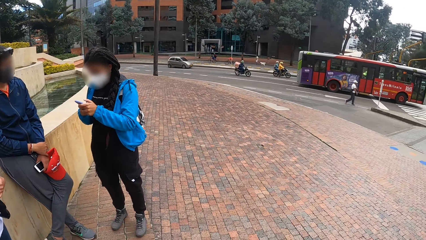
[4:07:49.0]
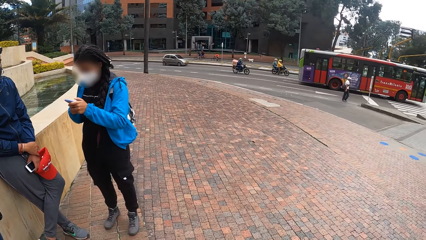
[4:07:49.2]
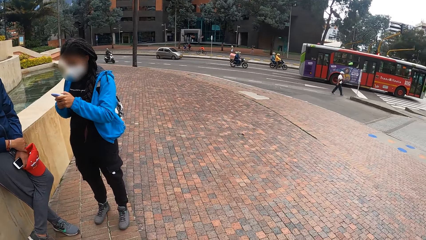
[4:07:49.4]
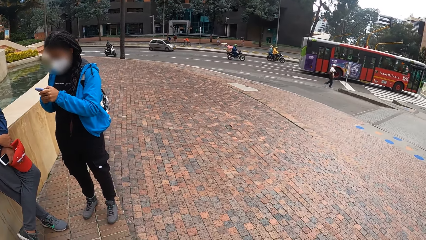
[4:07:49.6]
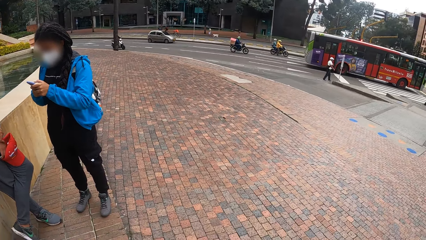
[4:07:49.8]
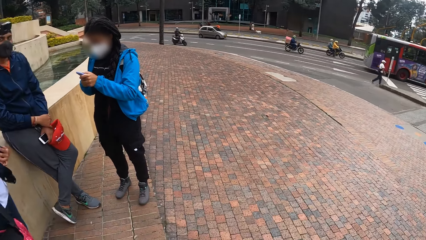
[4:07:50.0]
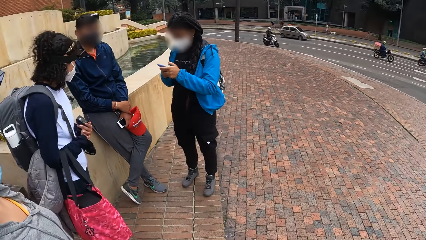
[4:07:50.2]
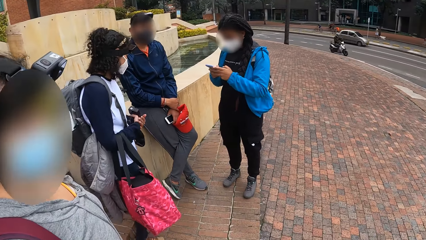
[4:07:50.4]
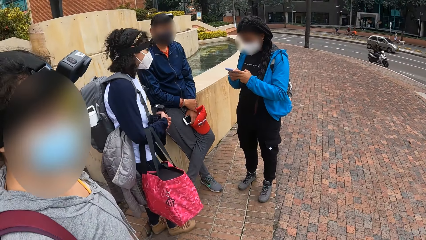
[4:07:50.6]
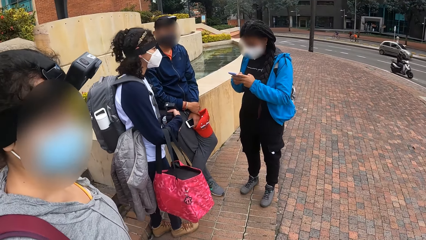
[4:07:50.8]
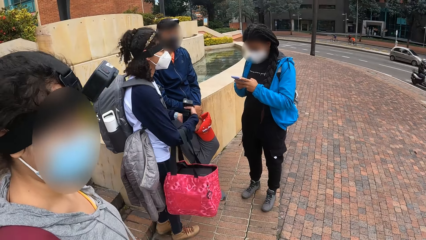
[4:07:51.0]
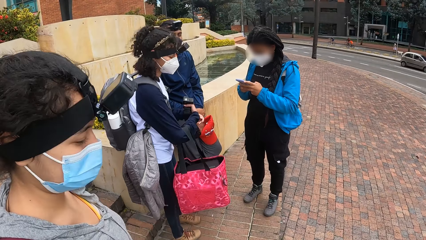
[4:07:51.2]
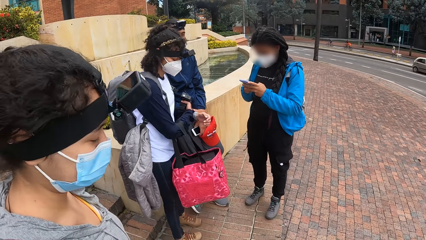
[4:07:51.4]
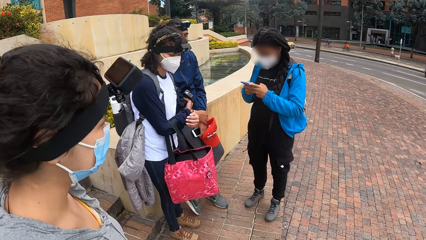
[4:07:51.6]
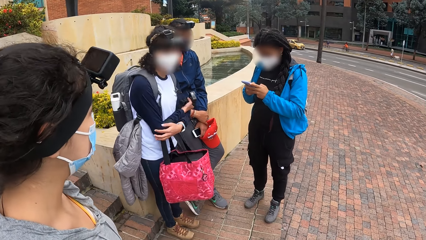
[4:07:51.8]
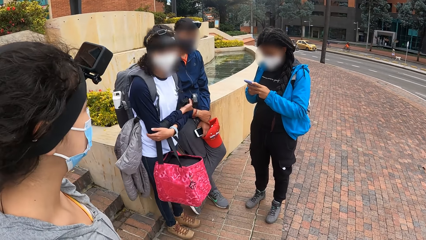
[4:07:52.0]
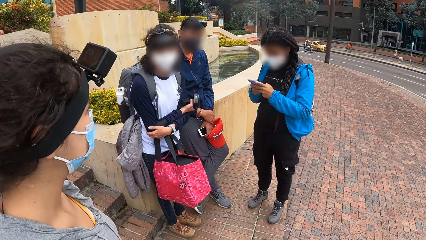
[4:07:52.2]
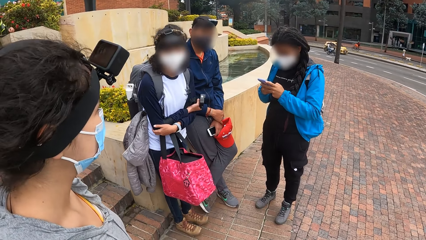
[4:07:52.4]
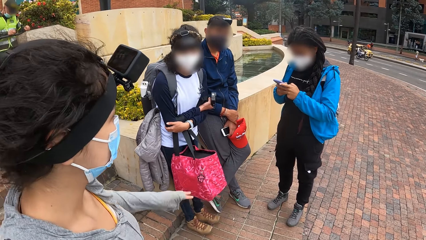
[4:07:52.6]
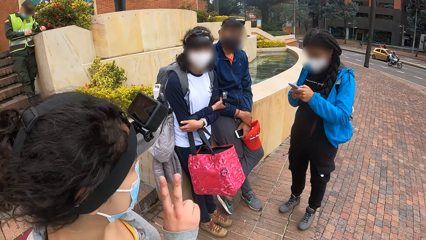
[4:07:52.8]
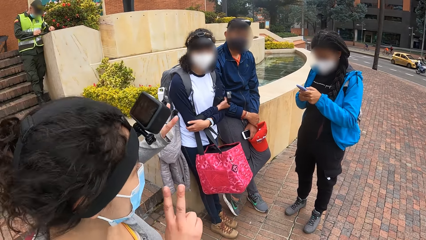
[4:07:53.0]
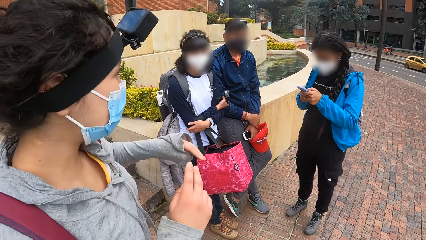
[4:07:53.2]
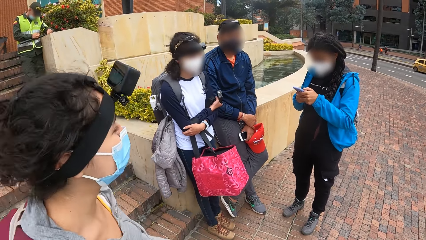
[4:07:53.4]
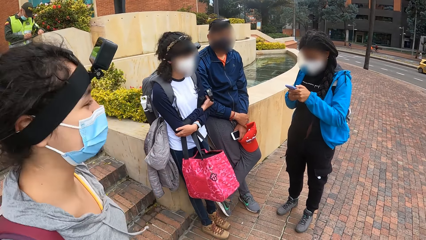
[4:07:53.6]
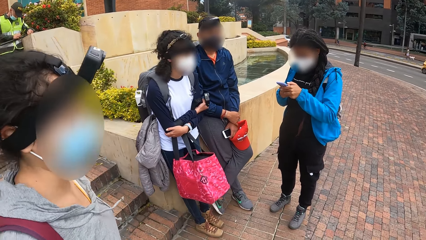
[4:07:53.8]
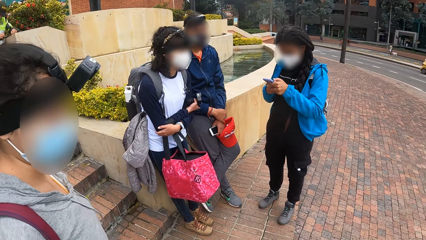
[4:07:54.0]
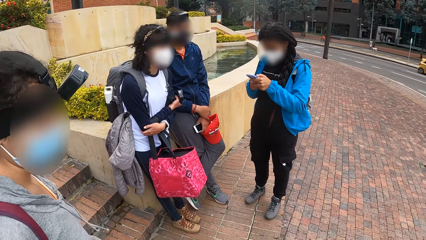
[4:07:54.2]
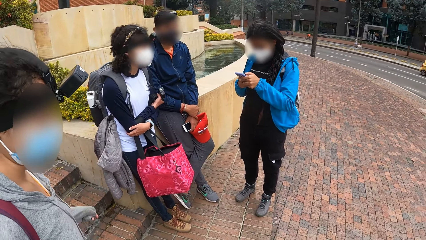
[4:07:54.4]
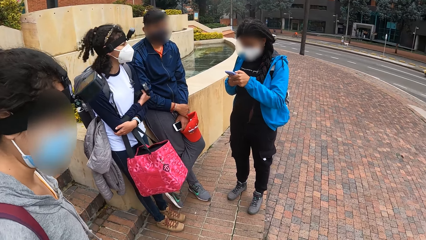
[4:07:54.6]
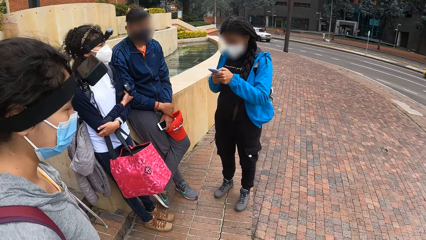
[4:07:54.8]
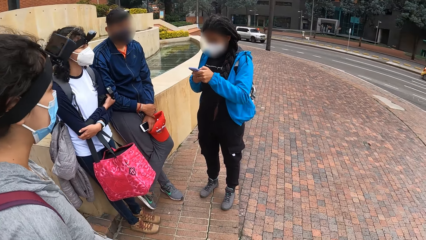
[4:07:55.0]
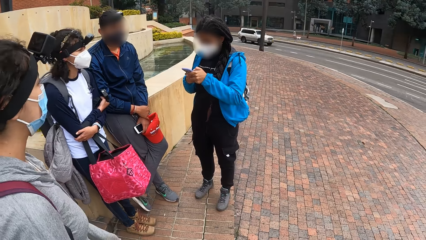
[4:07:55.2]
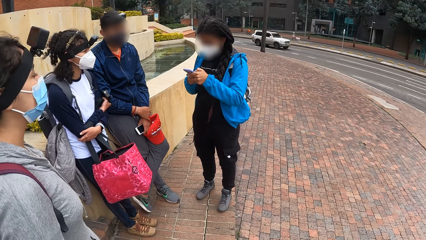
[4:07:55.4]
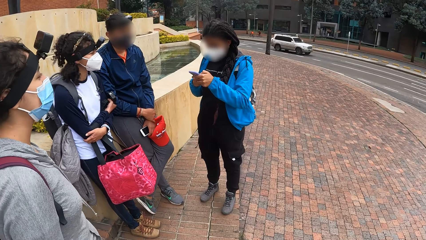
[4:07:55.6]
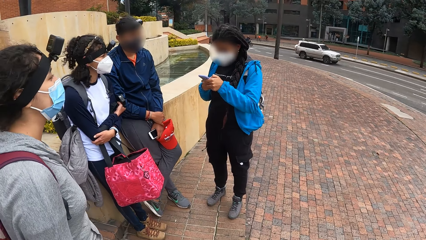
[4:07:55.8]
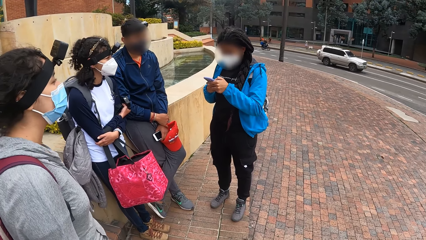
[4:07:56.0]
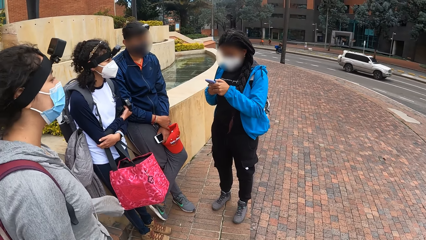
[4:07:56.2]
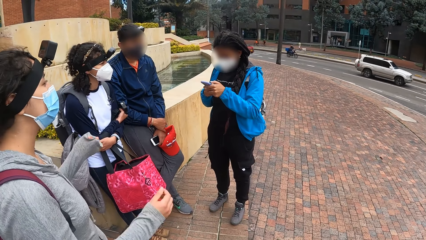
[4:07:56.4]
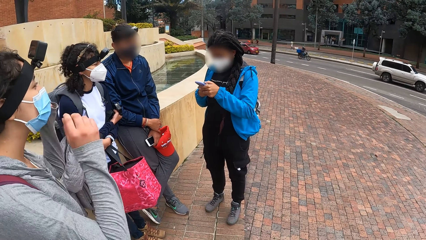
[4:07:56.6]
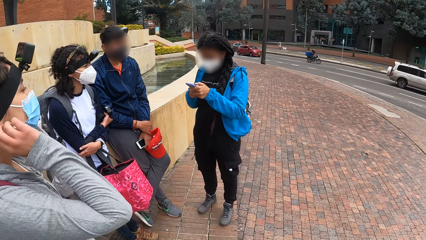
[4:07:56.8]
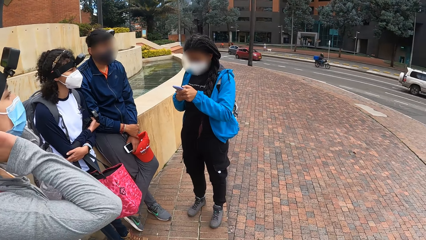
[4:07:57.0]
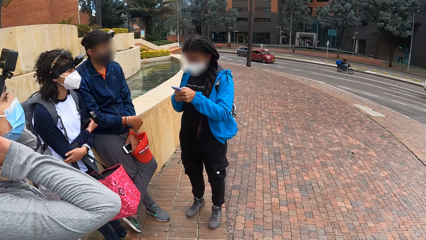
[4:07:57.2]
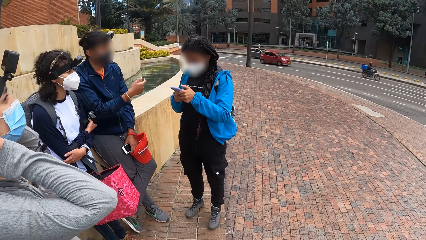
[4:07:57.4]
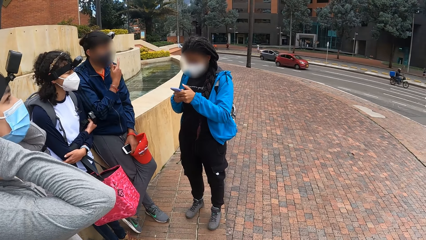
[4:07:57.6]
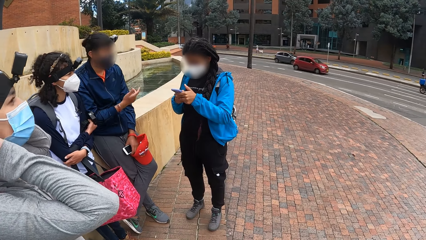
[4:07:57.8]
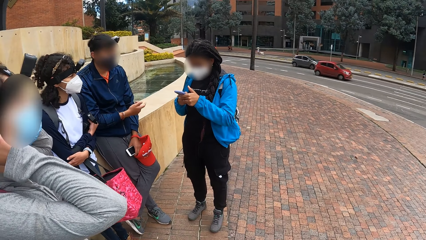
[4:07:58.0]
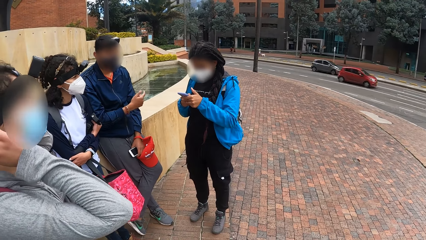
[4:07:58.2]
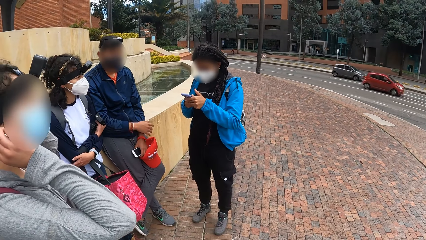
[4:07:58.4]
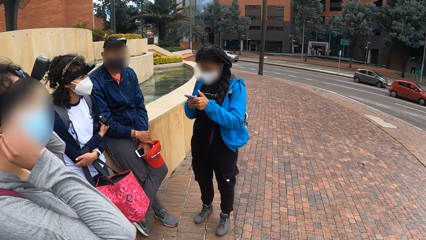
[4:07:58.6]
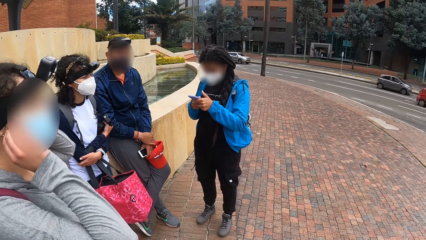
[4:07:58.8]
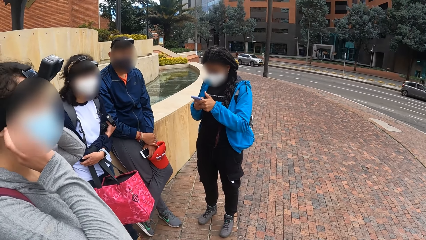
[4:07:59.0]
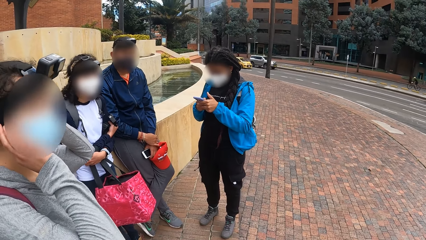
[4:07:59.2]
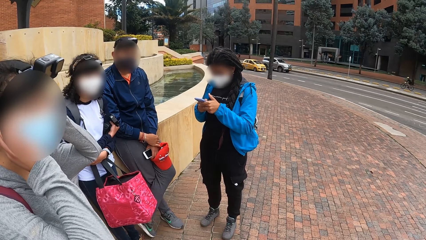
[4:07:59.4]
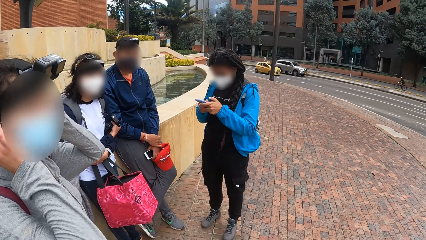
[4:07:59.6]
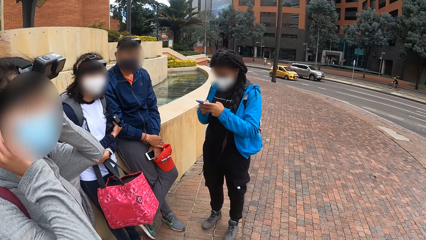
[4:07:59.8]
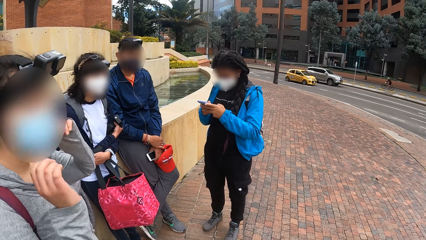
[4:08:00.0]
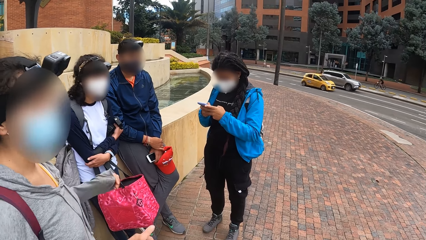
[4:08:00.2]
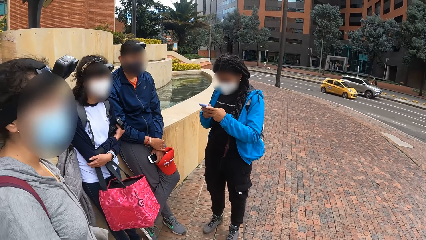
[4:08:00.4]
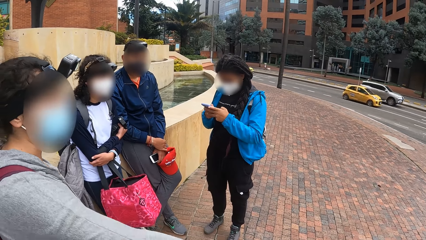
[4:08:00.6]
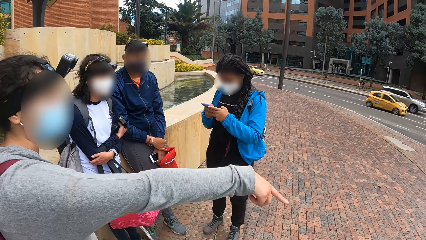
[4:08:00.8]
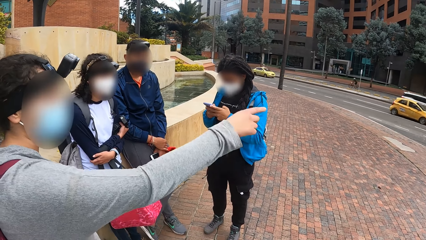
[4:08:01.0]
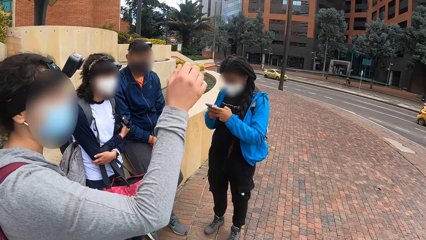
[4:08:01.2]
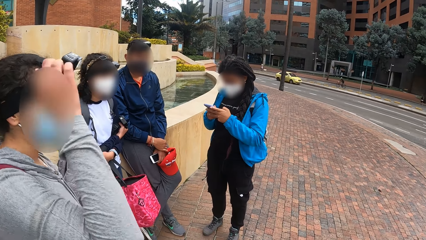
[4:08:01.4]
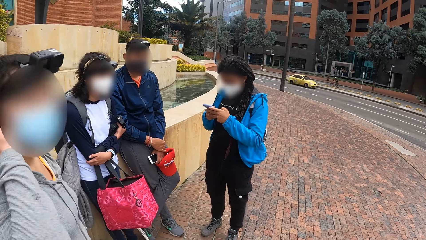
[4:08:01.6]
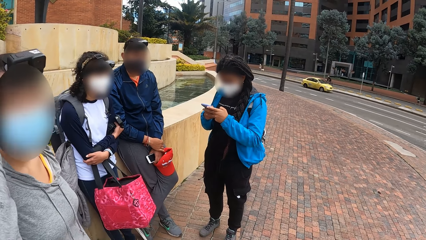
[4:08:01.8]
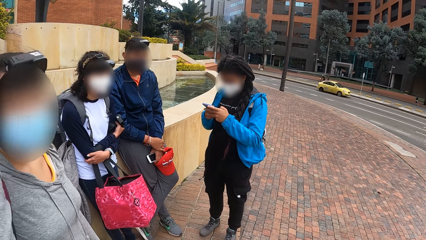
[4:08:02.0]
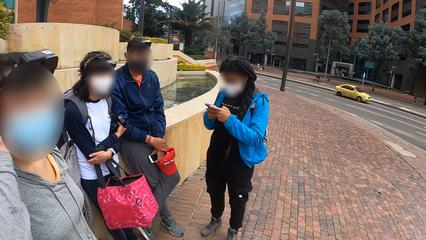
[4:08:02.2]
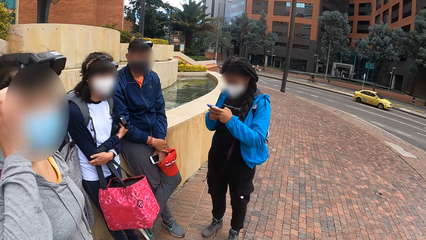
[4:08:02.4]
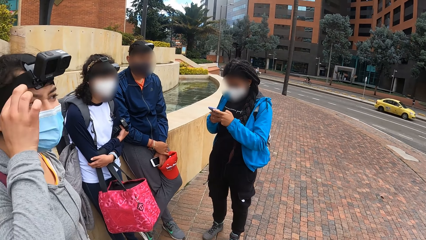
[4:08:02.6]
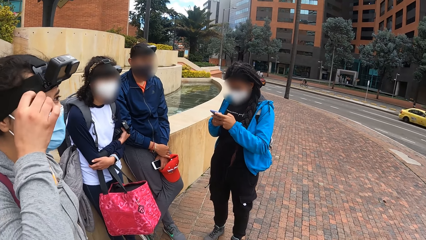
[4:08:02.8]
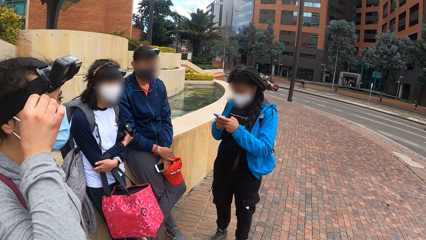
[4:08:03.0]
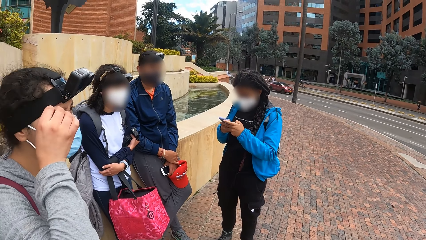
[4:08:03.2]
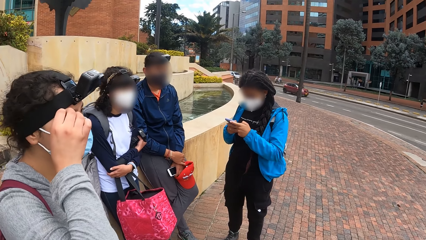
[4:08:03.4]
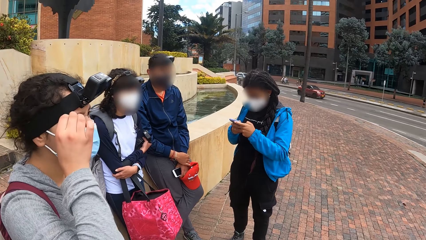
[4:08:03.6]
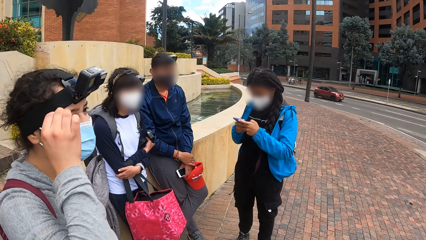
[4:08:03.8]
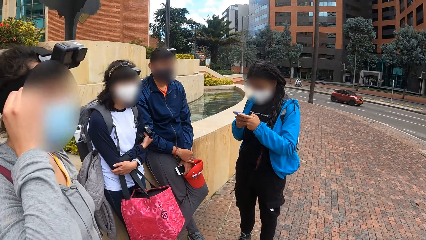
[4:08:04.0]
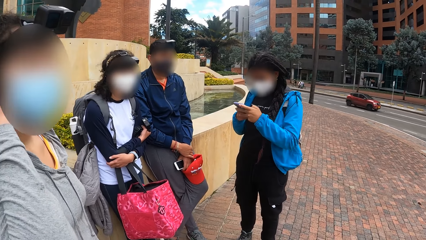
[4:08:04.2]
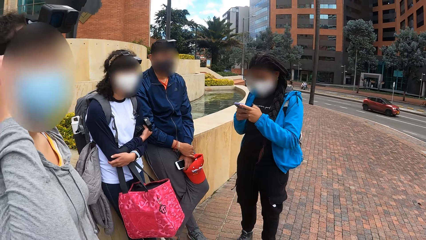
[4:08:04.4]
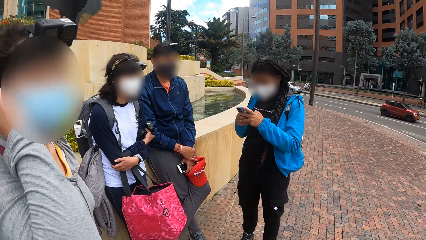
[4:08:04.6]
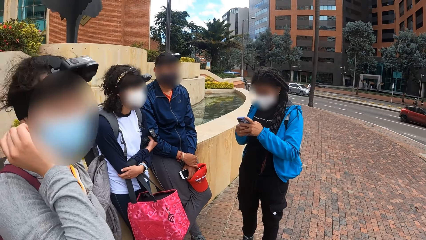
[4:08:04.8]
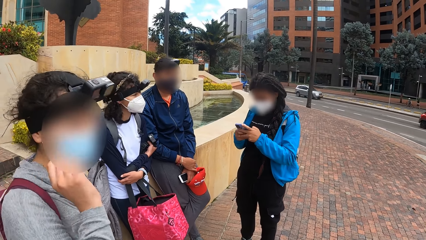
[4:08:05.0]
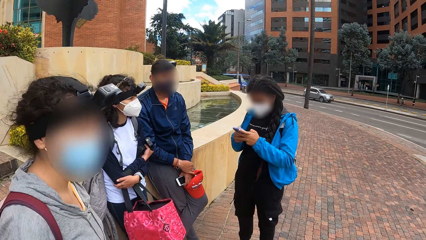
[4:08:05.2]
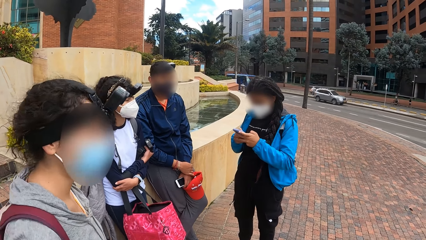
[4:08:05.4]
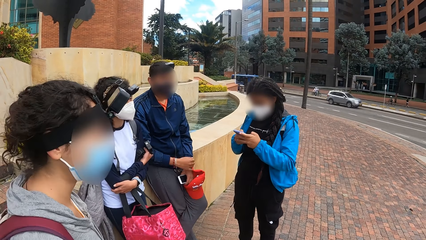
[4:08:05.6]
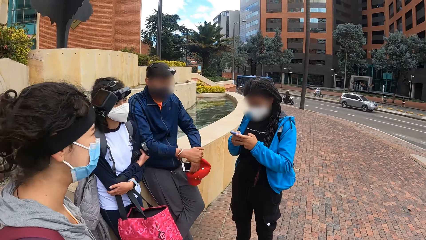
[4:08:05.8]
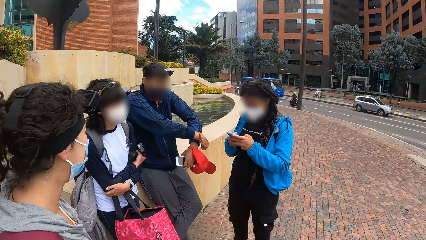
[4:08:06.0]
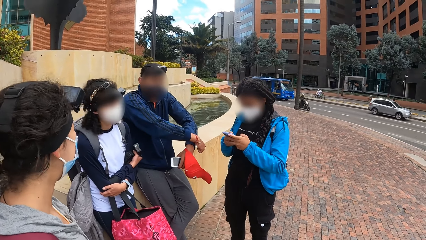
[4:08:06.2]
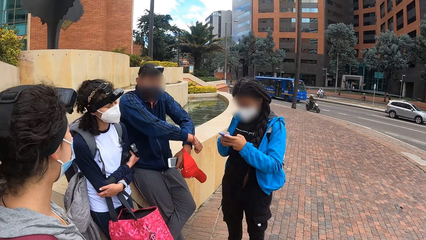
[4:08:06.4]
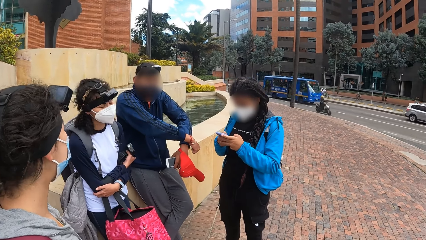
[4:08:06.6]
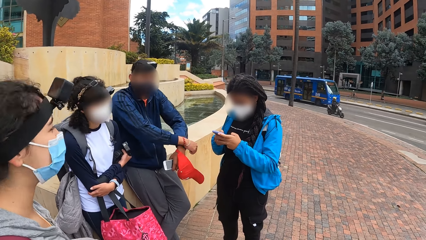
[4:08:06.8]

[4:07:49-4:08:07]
The camera wearer looks on the road. A woman interacts with another woman, a man, a third woman and the camera wearer. The first woman jumps and adjusts the nose mask on her face with both hands. The first woman scratches her face with her right hand and touches her face.
